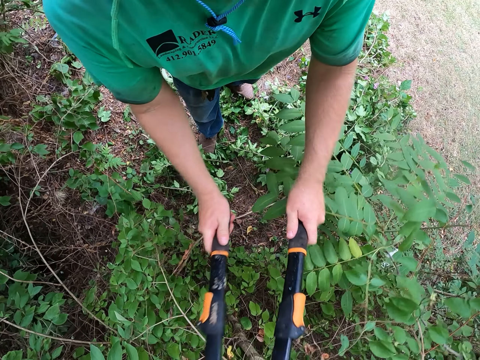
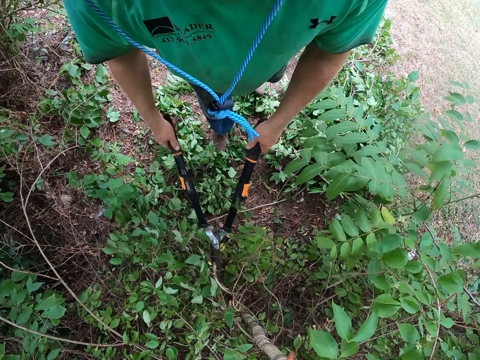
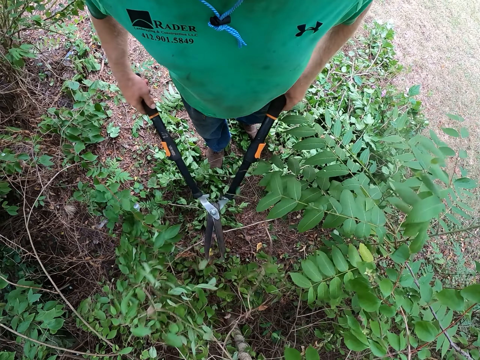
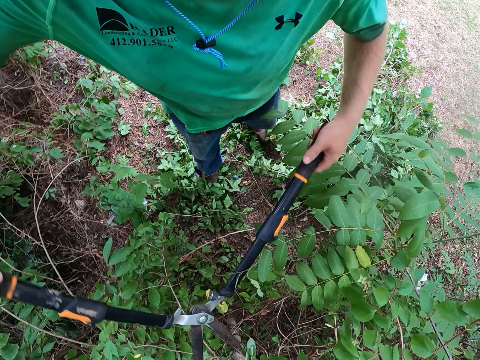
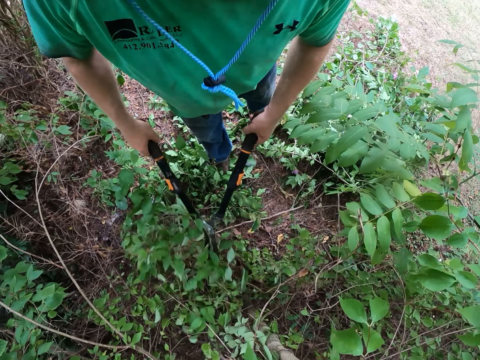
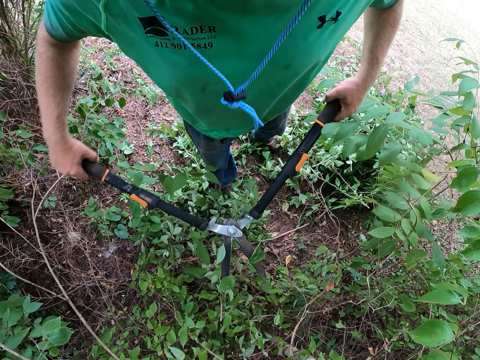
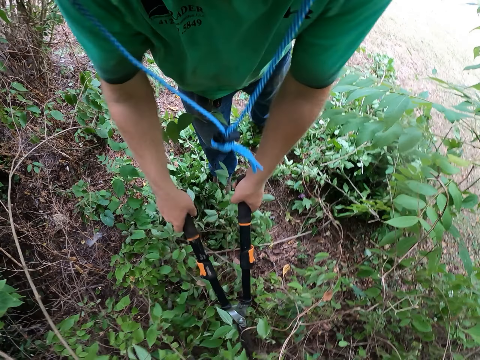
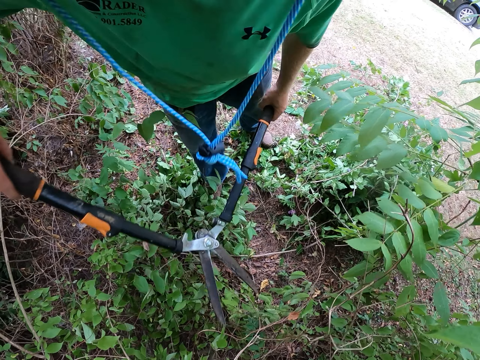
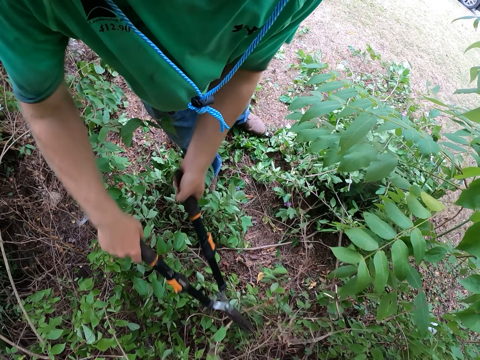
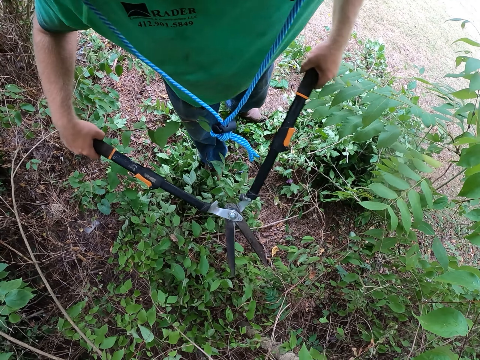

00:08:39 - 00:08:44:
The camera wearer prunes a tree.

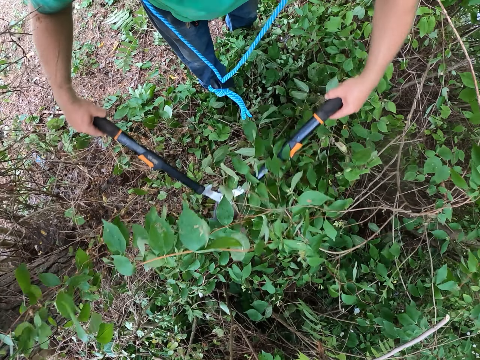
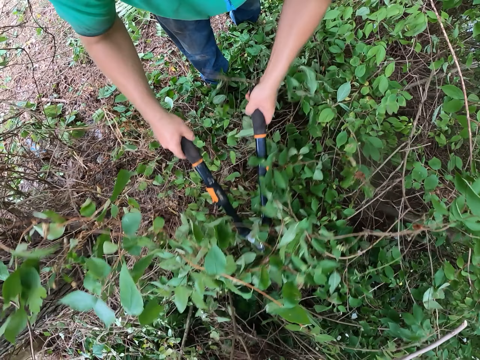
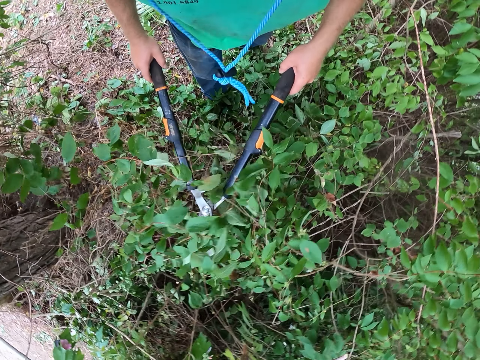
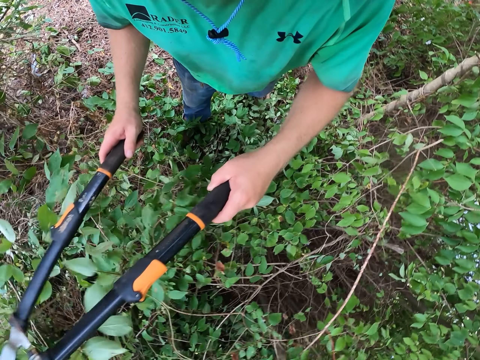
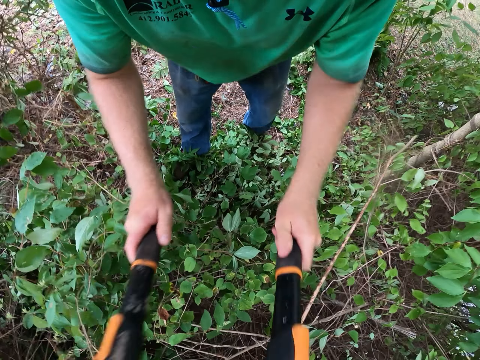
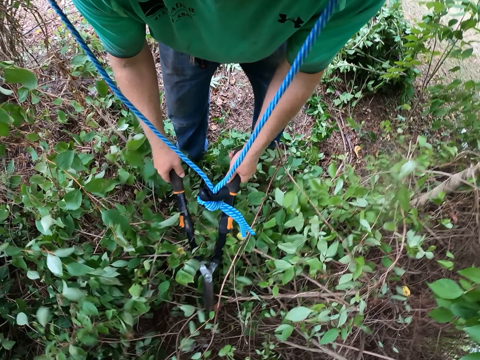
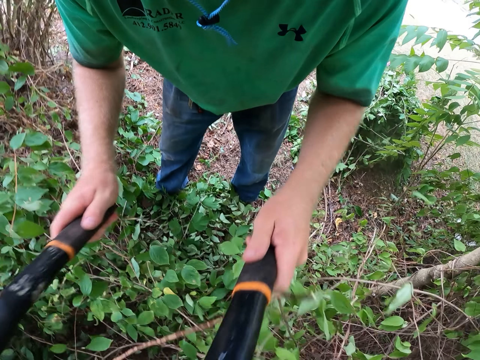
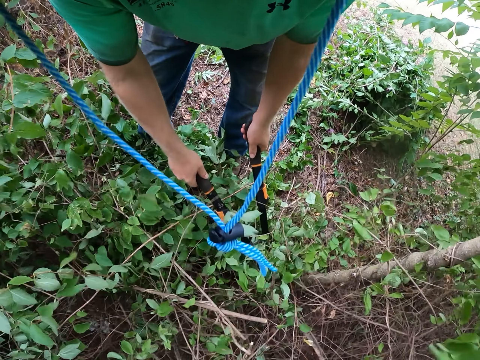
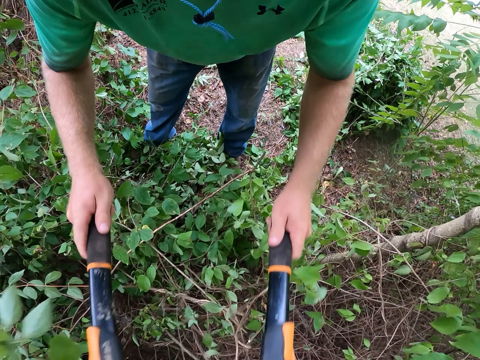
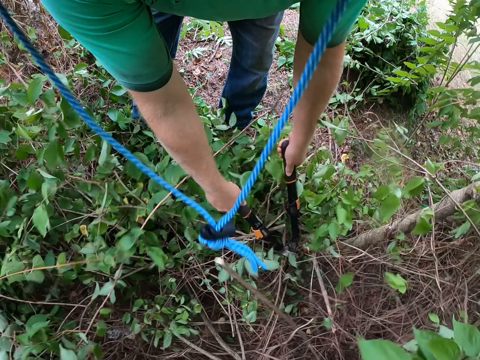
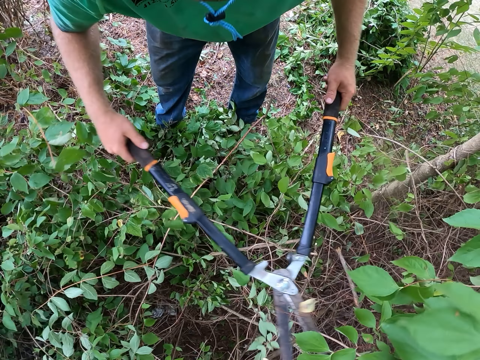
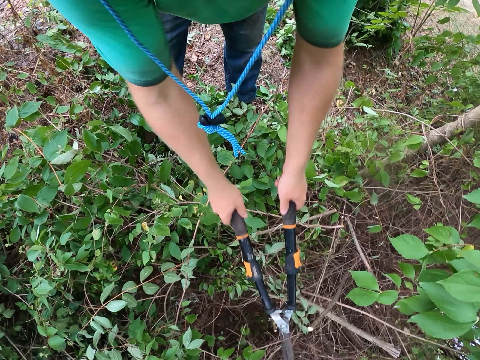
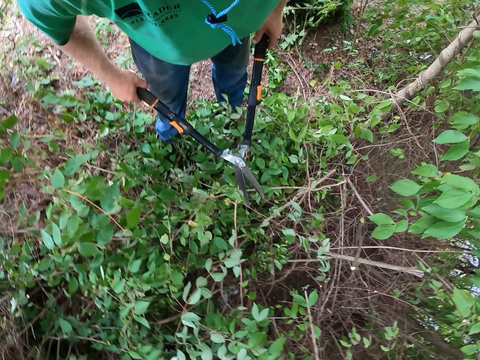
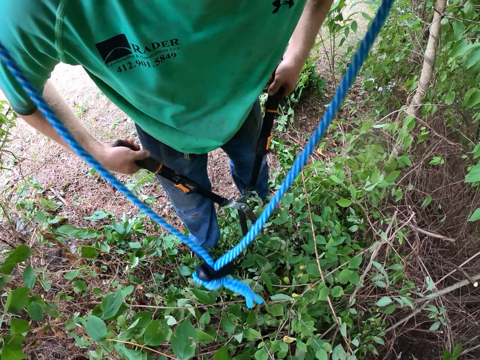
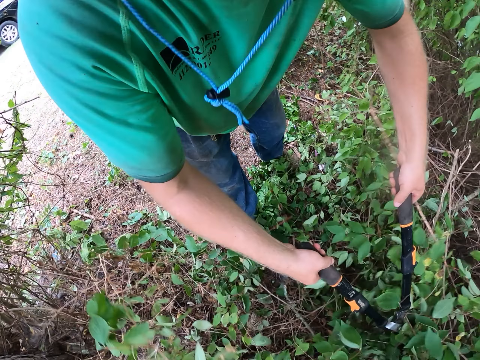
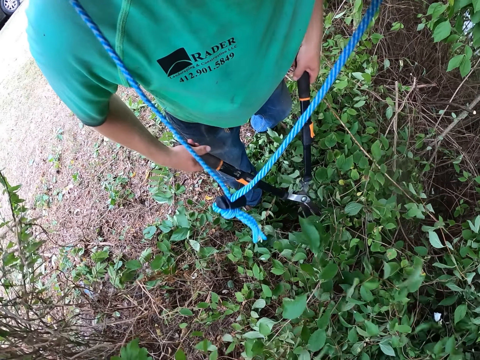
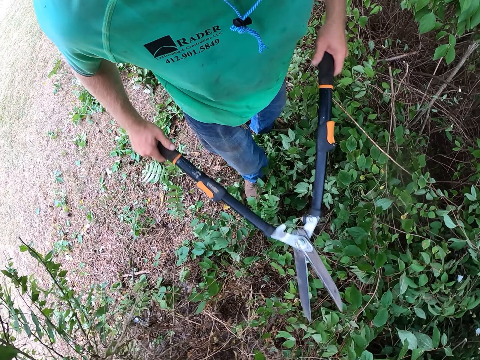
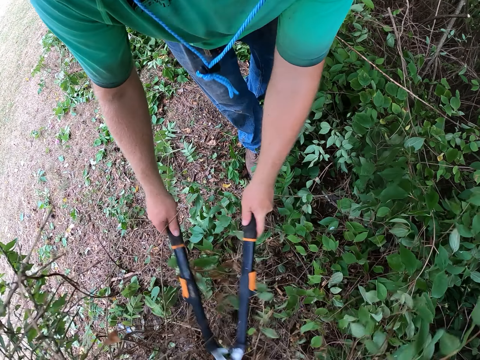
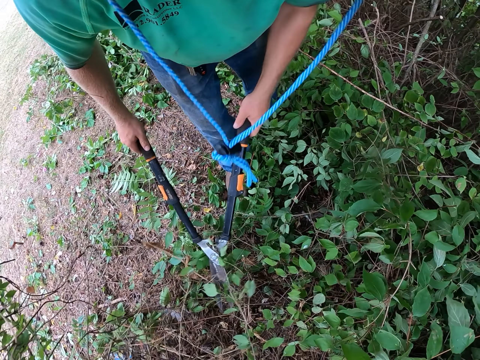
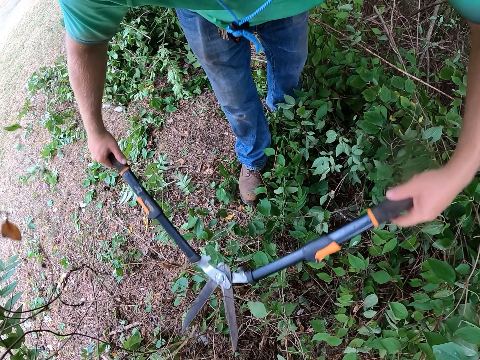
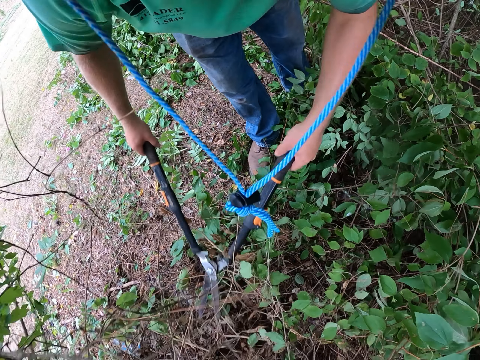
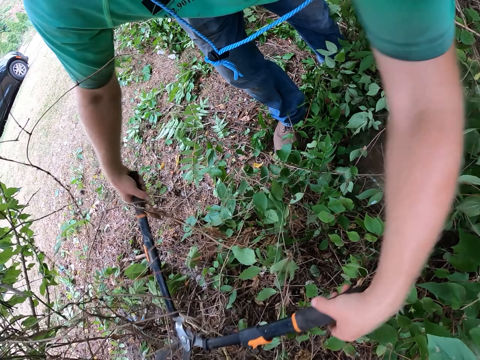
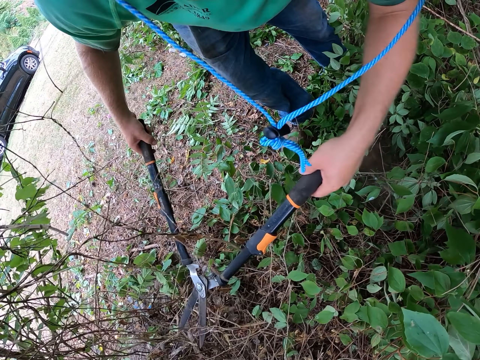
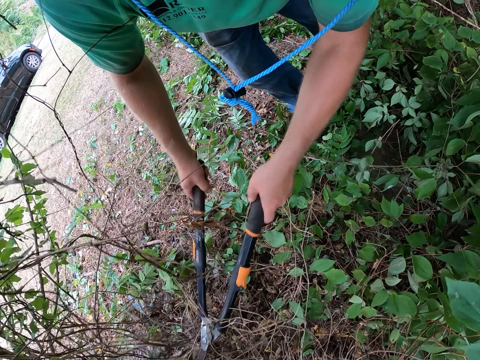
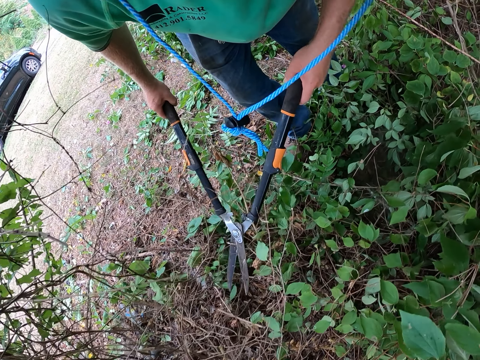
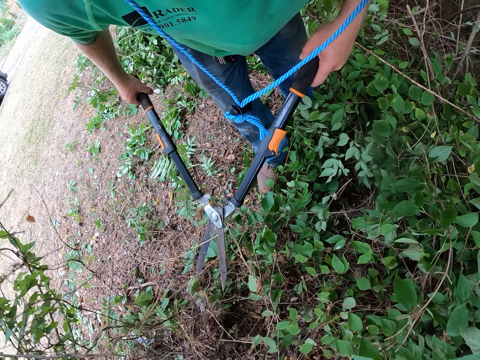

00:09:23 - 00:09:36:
The camera wearer hits the leaves with hedge shears. They cut the leaves with the hedge shears. They pull the leaves with the hedge shears. They cut the leaves with the hedge shears.

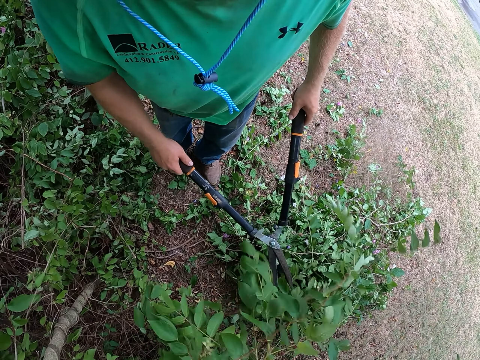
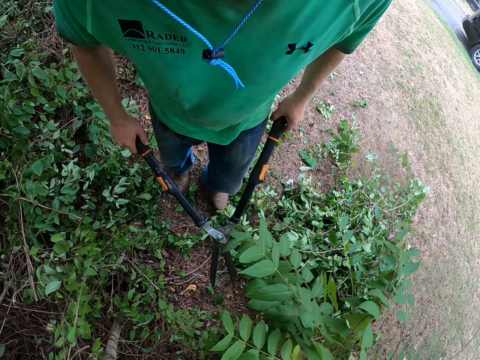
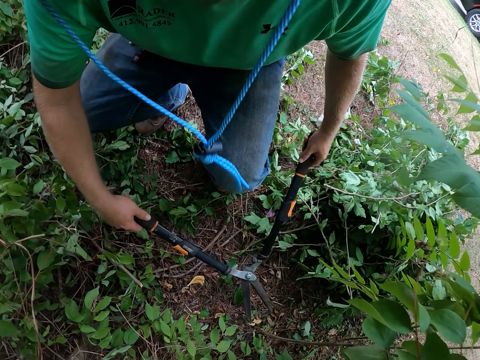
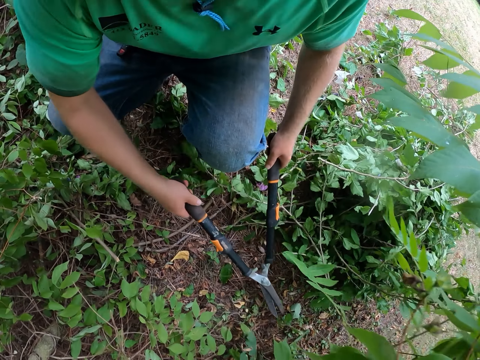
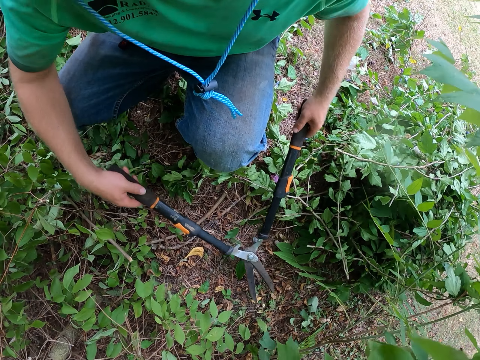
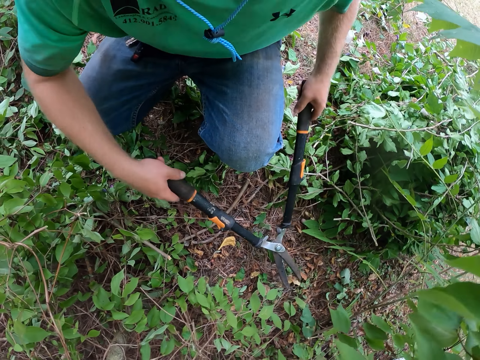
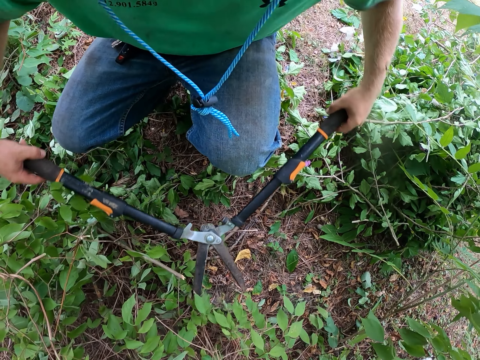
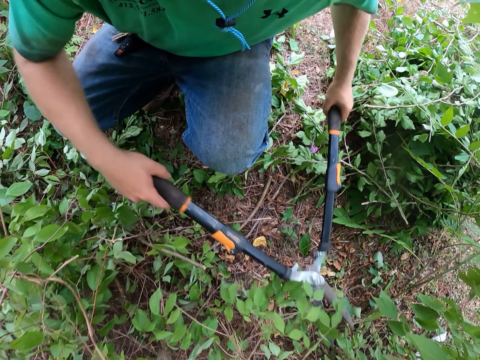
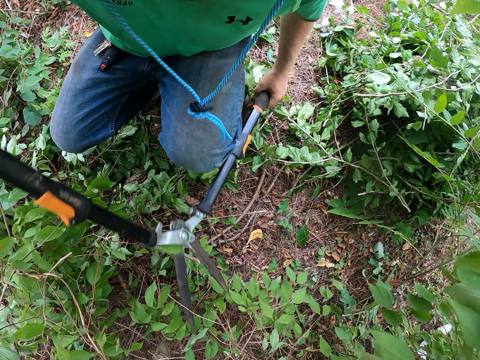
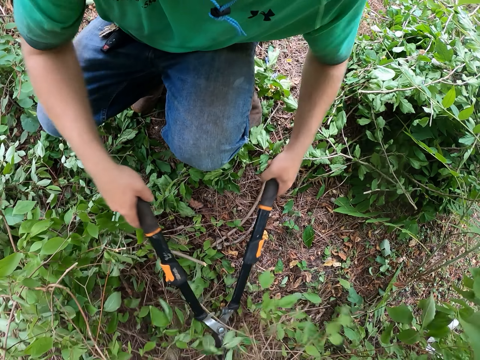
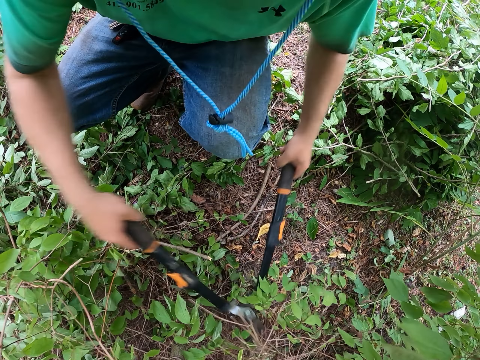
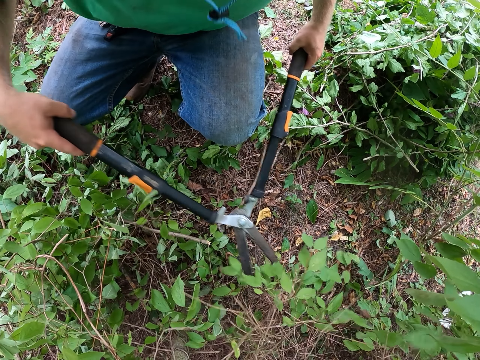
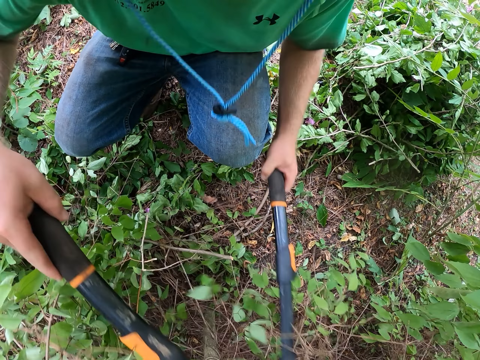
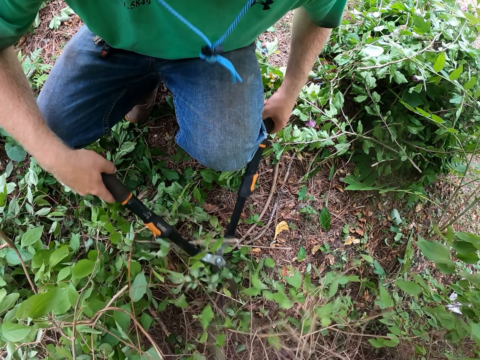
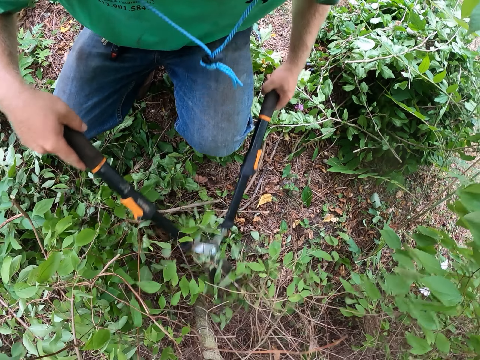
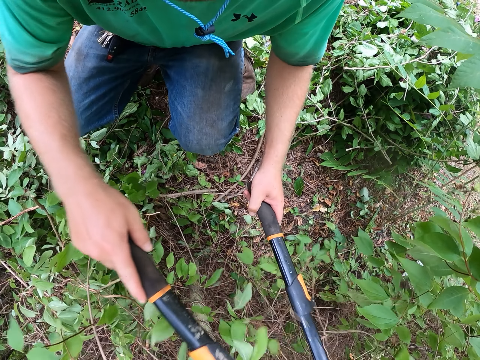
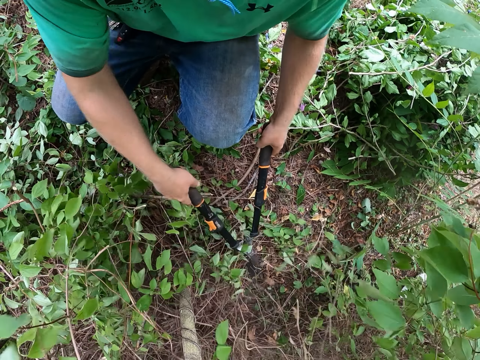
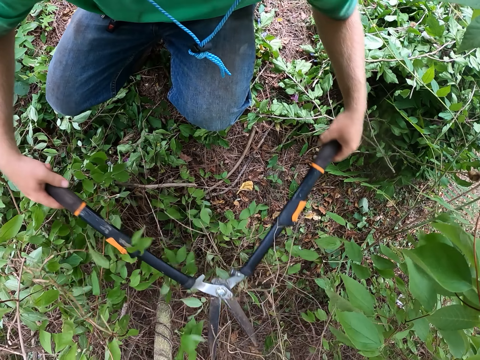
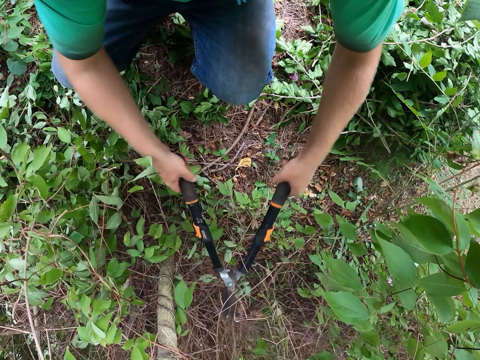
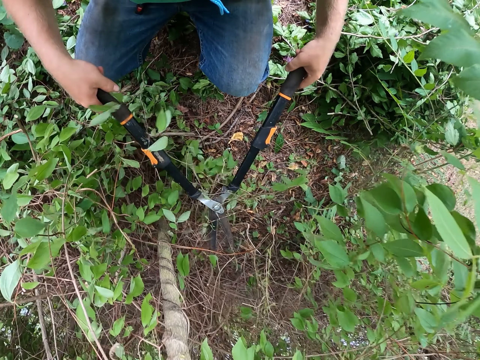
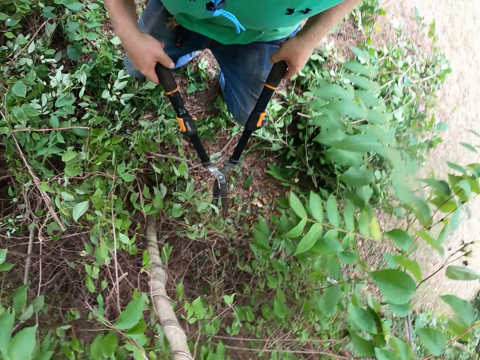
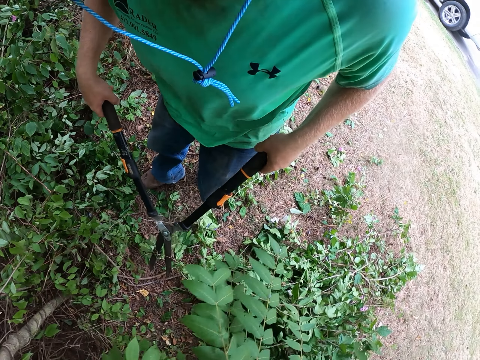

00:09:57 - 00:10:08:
The camera wearer cuts the leaves with the hedge shears.
